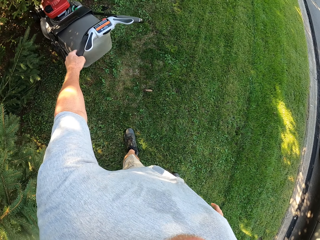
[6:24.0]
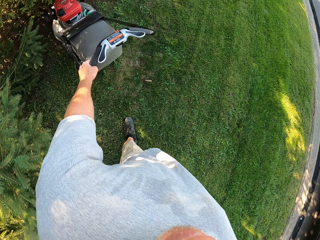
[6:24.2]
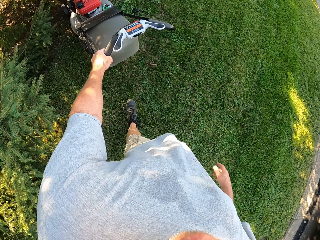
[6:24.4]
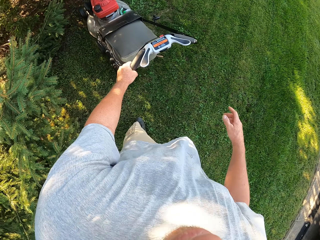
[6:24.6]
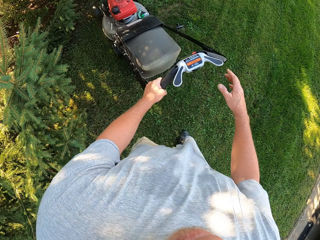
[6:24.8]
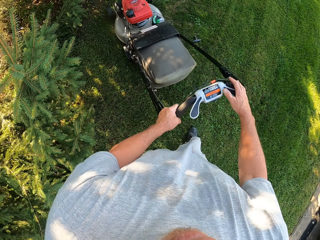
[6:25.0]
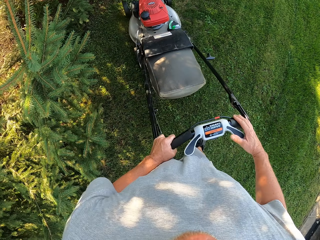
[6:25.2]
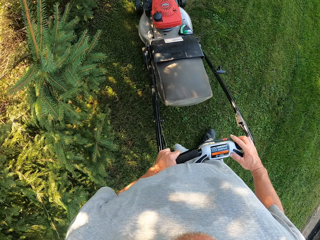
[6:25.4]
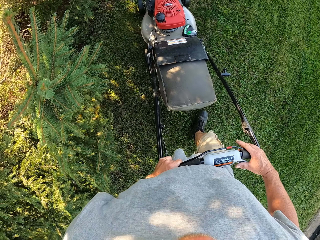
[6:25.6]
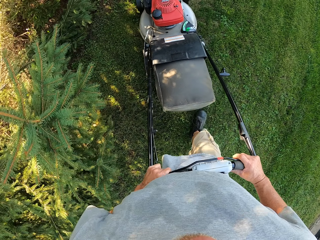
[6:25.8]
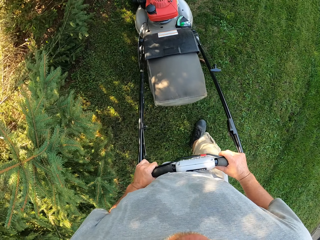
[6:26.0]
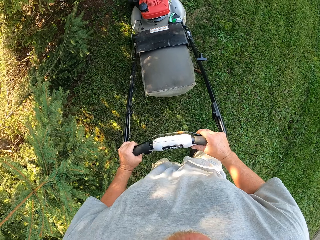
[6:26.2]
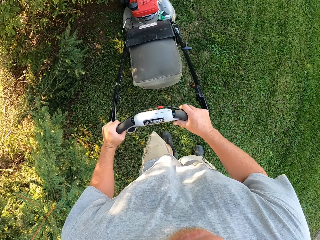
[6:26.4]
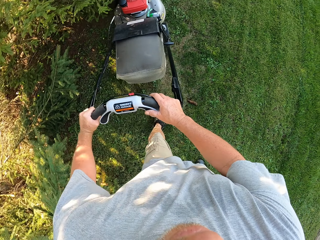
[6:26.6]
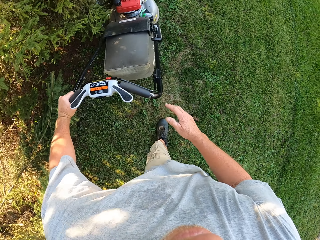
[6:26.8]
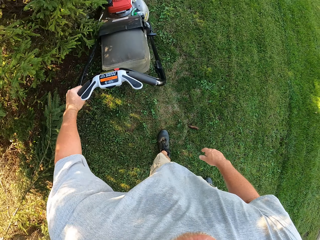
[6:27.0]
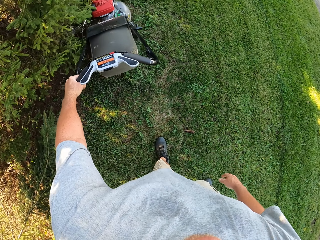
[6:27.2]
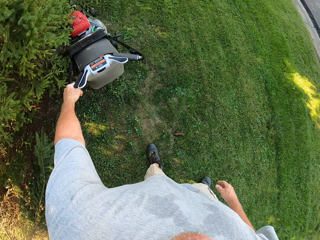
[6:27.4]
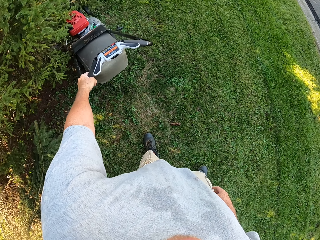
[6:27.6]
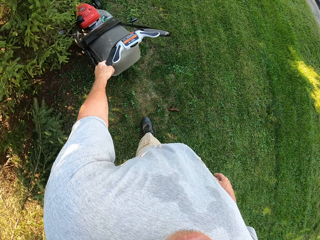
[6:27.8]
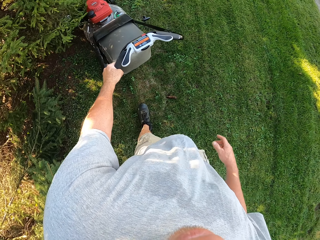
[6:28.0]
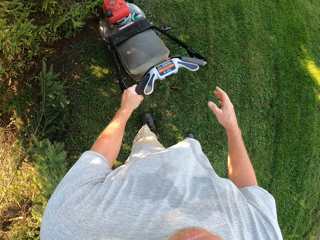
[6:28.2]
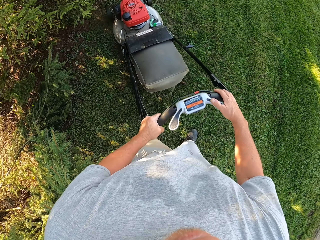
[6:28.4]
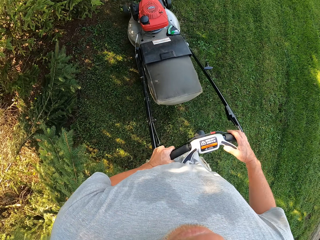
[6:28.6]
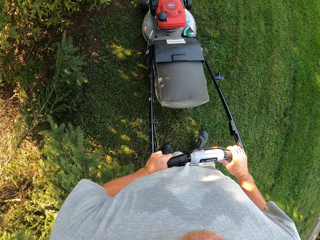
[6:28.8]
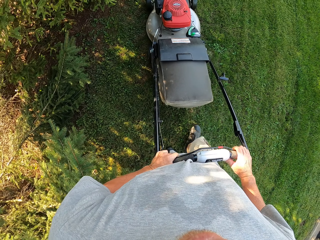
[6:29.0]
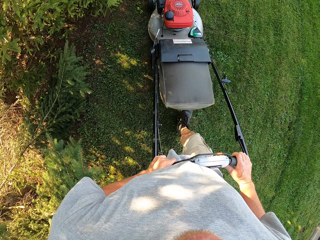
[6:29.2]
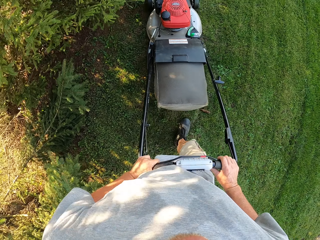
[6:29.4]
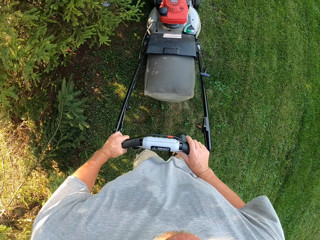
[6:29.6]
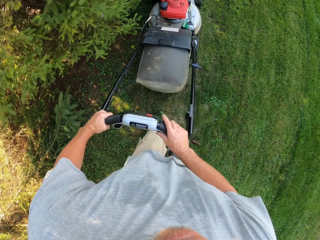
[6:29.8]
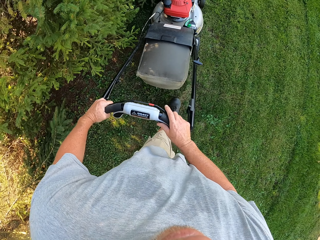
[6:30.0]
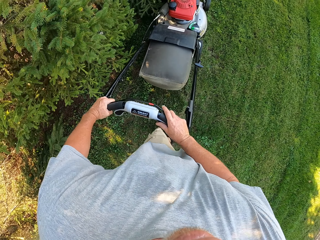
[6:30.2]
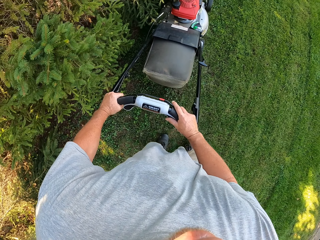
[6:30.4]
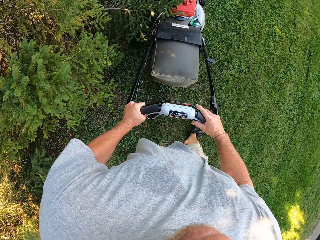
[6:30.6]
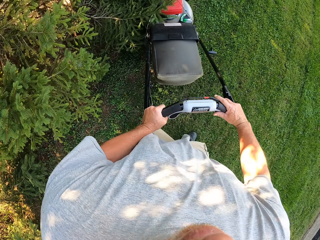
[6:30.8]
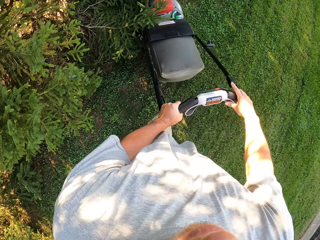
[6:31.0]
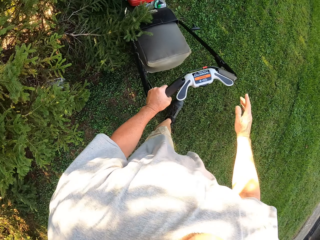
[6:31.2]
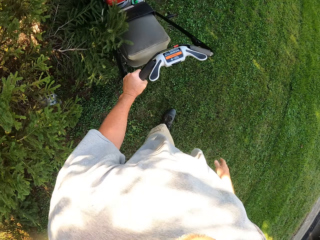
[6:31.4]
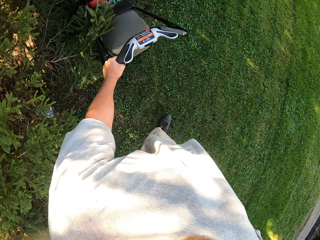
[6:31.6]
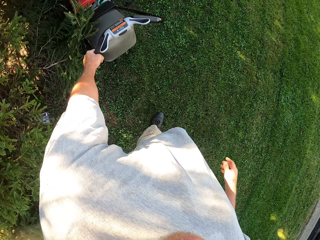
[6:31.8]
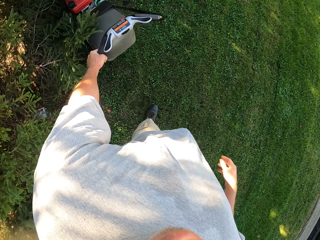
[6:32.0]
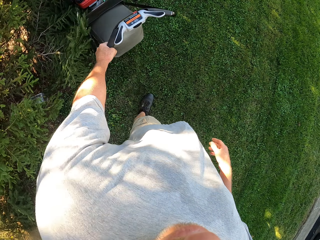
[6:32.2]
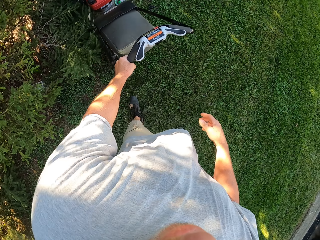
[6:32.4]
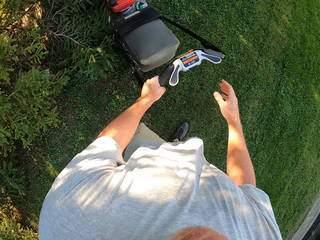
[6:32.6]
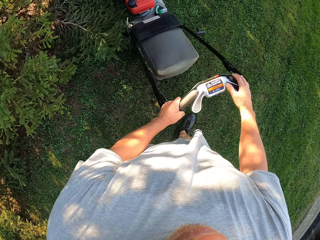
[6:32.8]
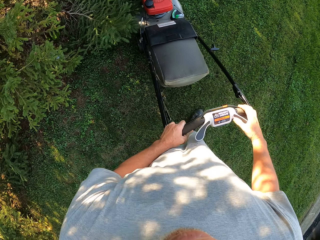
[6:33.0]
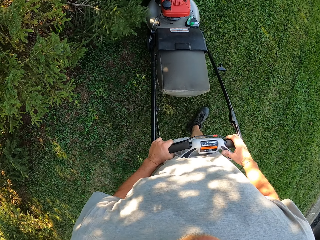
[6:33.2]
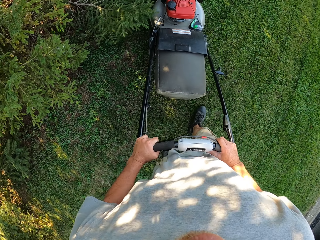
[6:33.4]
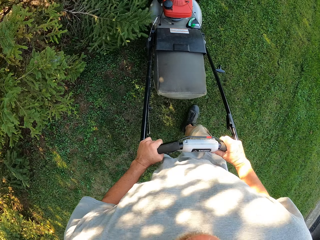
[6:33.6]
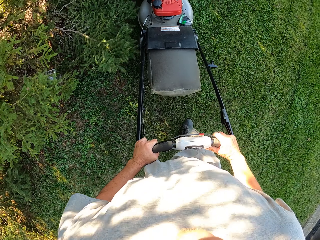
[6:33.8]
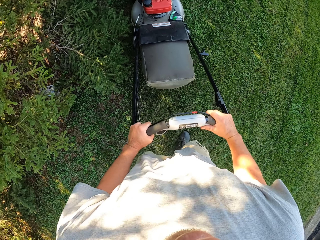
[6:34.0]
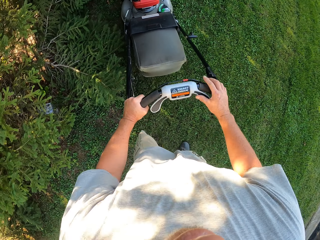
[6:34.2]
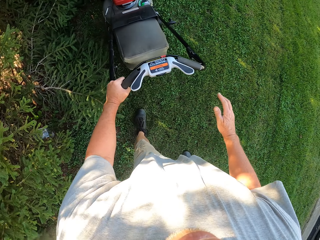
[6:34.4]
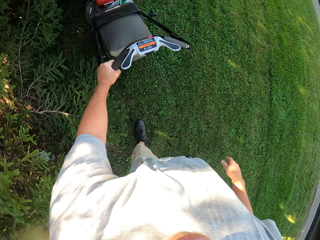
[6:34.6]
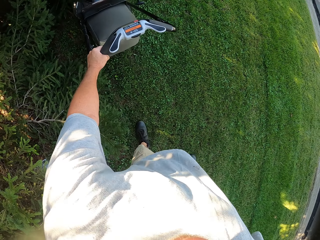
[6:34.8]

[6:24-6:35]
The camera wearer holds the lawnmower with both hands. They cut grass with the lawnmower. They remove the right hand from the lawnmower. They cut grass with the lawnmower. They hold the lawnmower with both hands. They cut grass with the lawnmower. They remove the right hand from the lawnmower. They cut grass with the lawnmower.

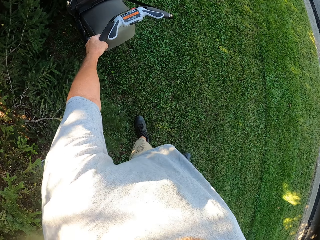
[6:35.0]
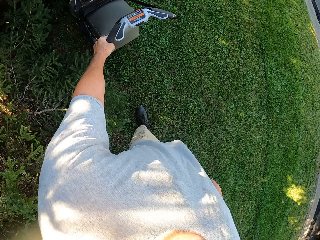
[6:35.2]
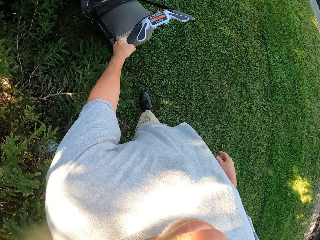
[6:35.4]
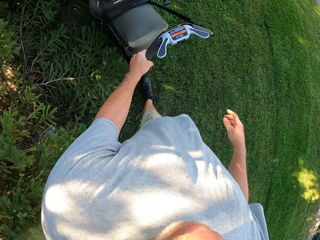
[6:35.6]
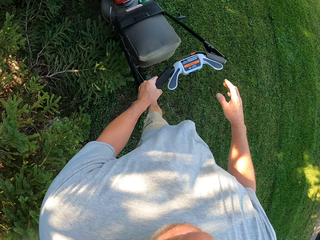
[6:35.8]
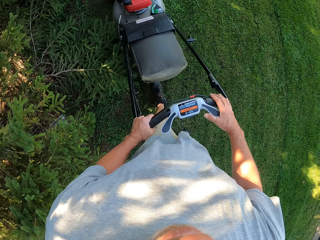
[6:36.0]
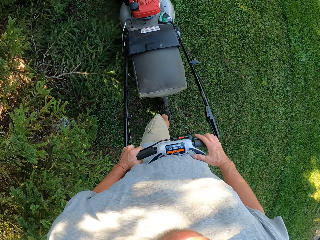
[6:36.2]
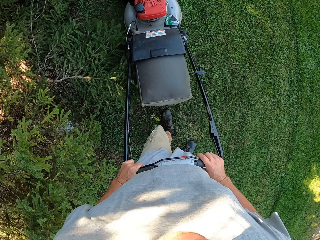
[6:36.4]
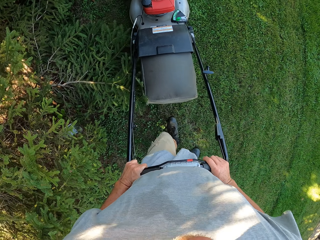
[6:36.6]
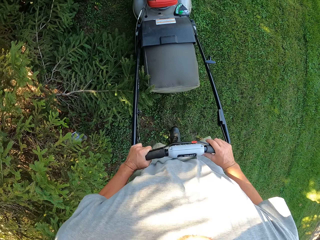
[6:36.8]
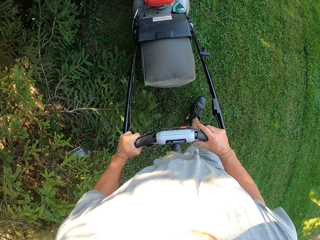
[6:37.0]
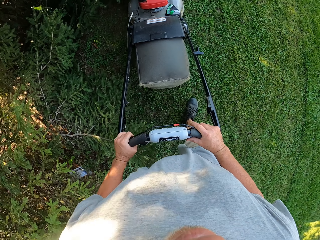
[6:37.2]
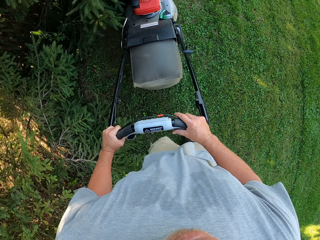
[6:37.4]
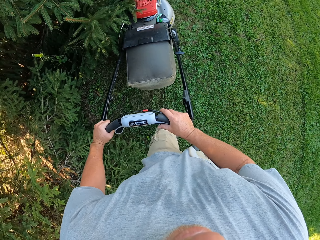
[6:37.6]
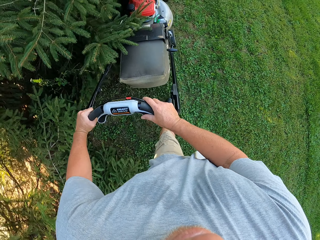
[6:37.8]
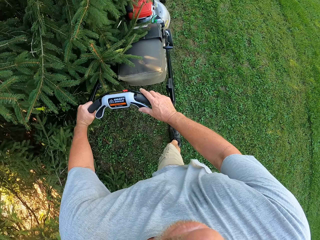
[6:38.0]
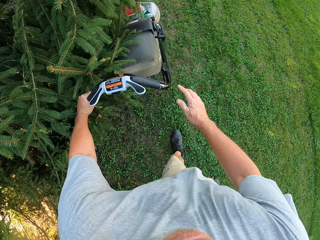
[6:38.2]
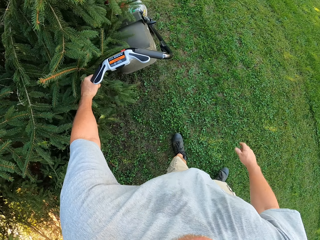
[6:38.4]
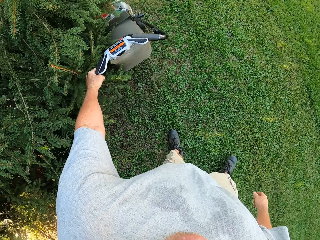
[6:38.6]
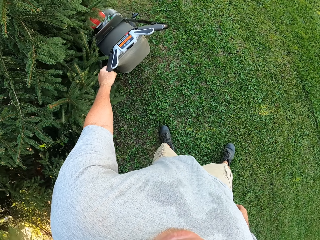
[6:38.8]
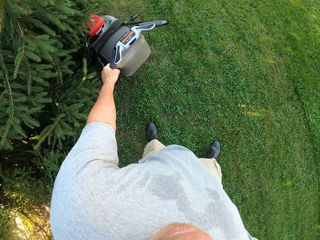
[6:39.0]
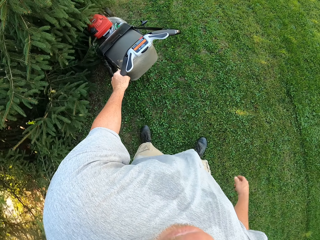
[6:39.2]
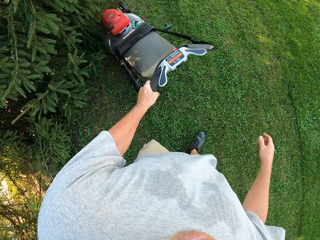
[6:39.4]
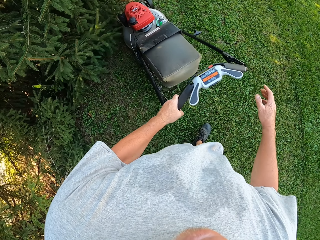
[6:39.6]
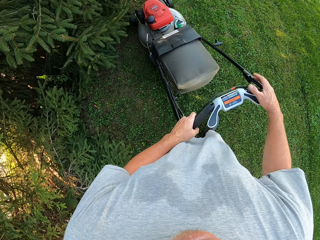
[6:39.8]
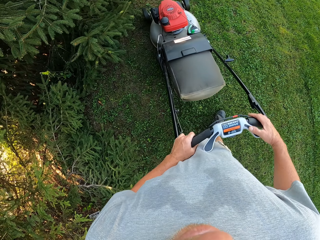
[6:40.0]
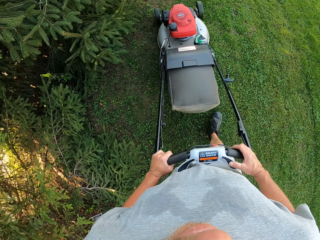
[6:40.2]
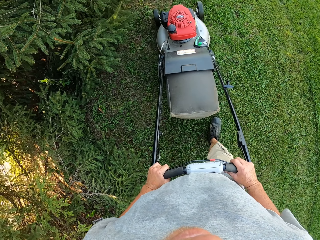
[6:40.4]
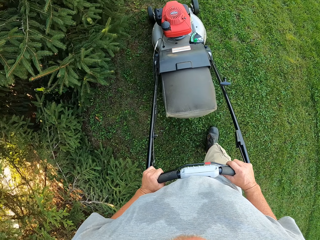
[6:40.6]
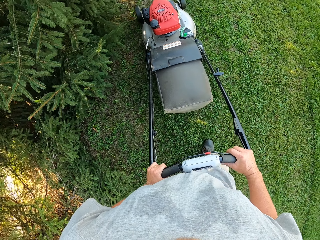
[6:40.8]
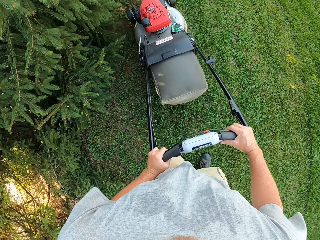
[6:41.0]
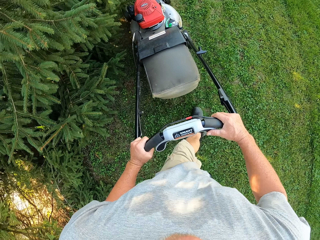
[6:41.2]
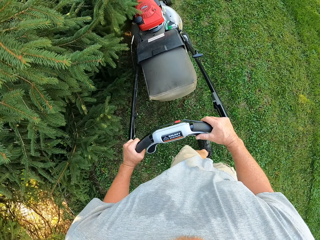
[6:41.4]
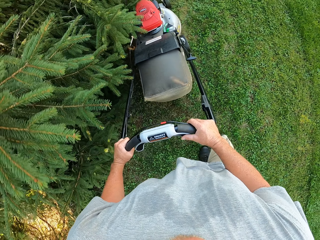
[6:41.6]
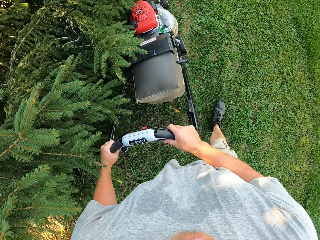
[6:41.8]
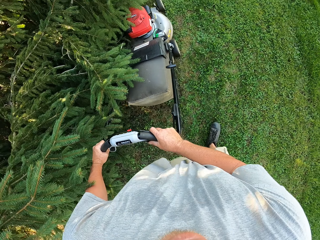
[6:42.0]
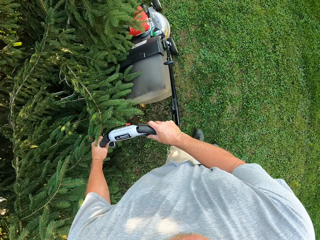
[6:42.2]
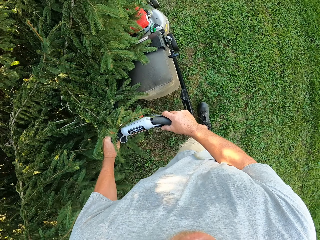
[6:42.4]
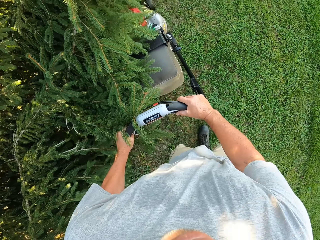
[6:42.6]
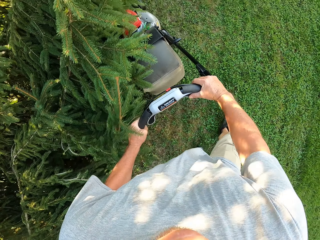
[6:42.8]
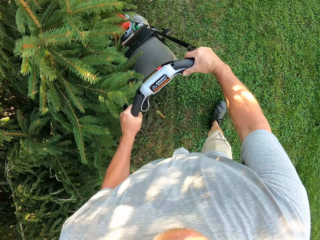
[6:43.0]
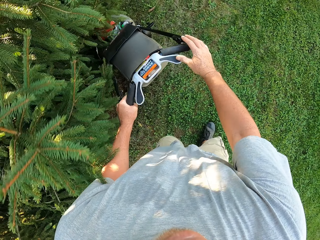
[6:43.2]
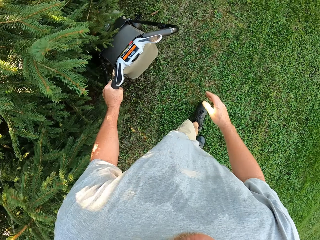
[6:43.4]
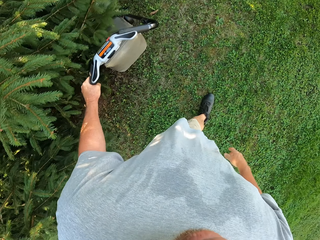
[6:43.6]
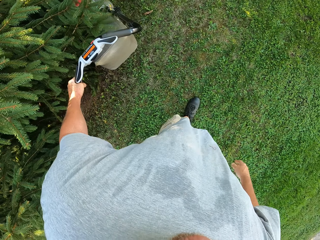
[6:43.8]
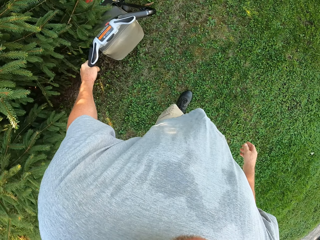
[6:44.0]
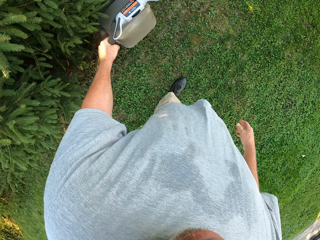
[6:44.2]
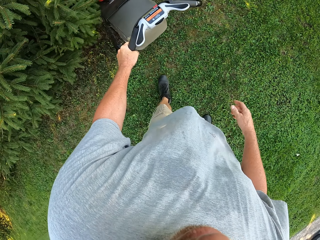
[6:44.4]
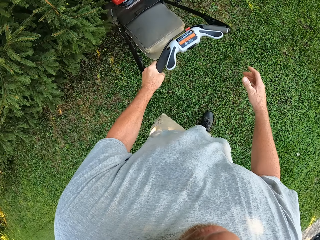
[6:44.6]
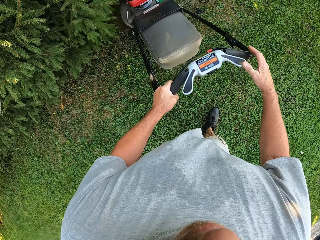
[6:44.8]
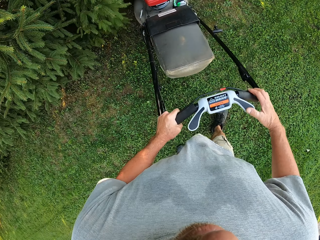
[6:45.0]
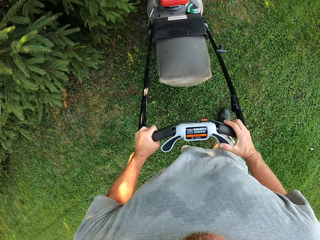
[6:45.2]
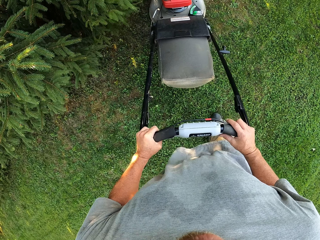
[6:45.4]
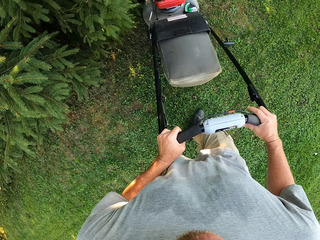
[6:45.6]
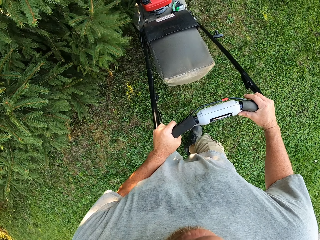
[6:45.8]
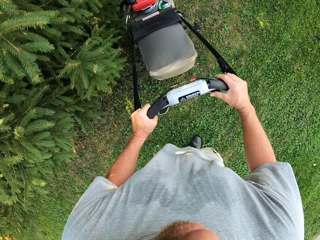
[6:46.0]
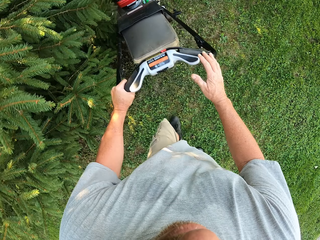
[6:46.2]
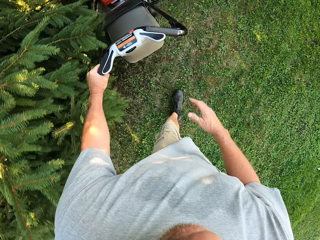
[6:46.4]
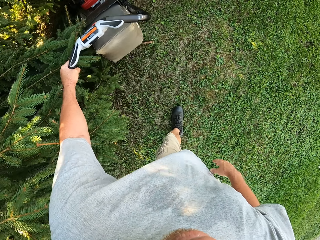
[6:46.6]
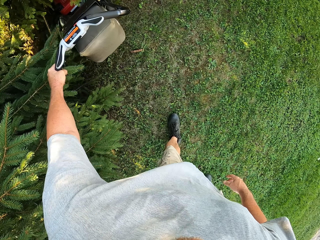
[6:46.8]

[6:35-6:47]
The camera wearer holds the lawnmower with both hands. They cut grass with the lawnmower. They remove the right hand from the lawnmower. They cut grass with the lawnmower. They hold the lawnmower with both hands. They cut grass with the lawnmower. They remove the right hand from the lawnmower. They cut grass with the lawnmower. They hold the lawnmower with both hands. They cut grass with the lawnmower.
